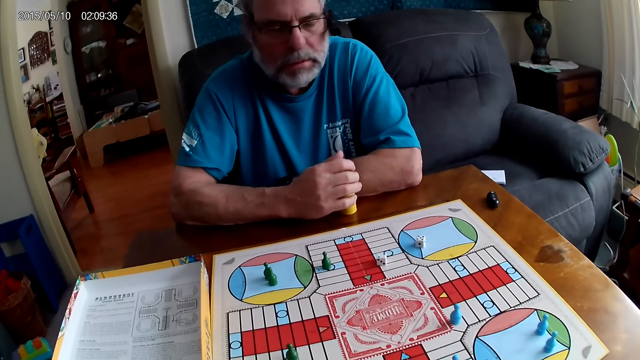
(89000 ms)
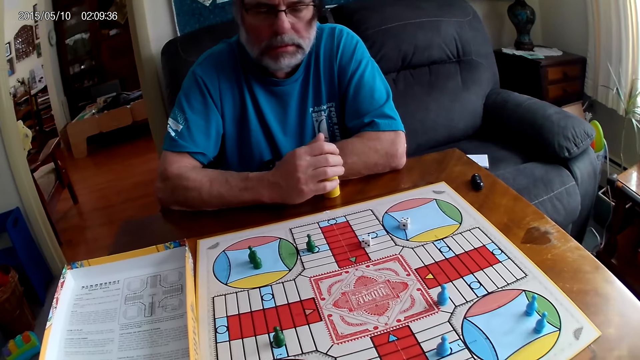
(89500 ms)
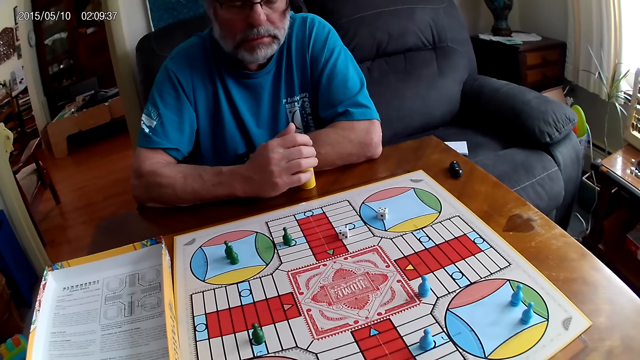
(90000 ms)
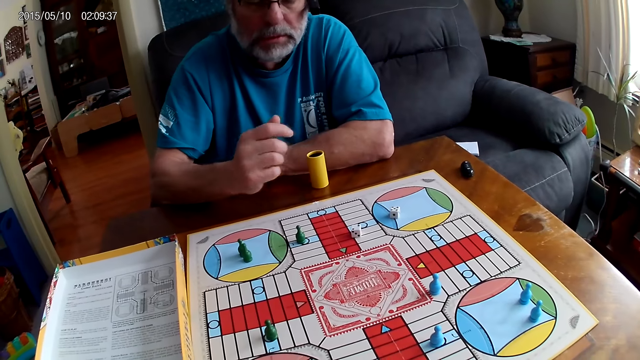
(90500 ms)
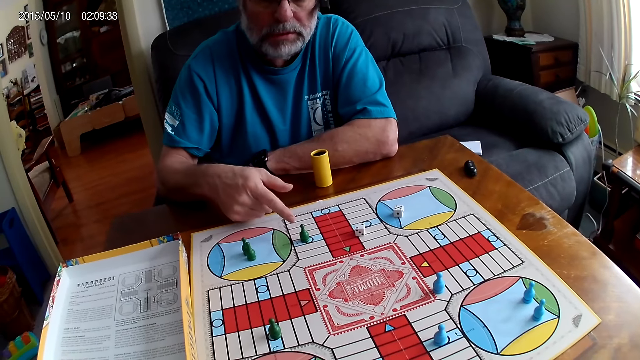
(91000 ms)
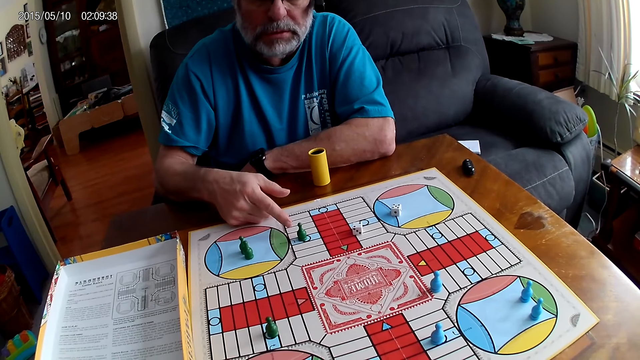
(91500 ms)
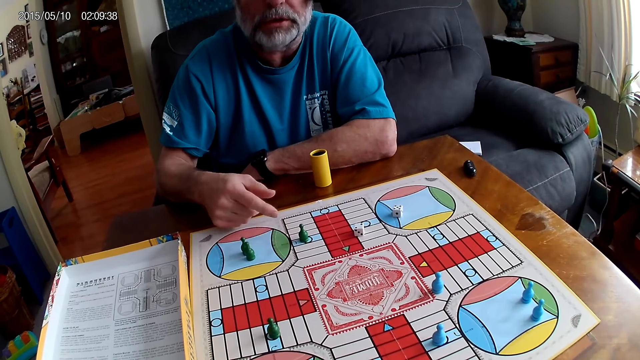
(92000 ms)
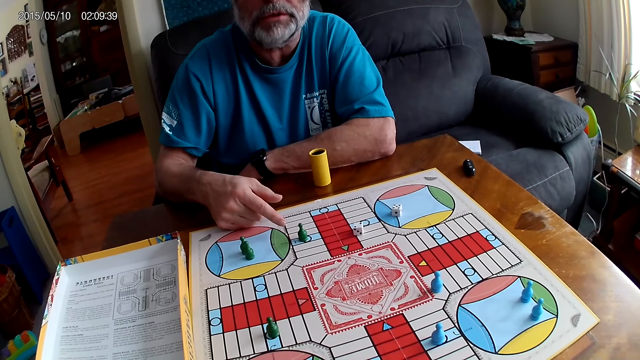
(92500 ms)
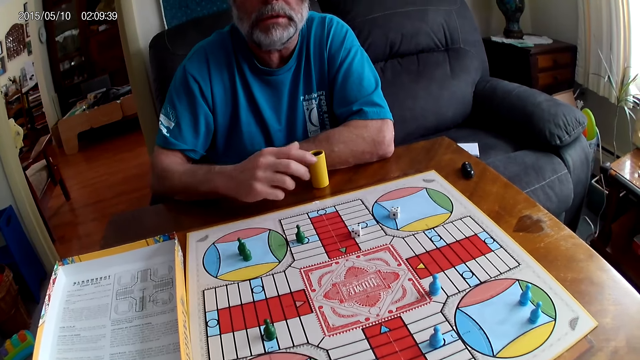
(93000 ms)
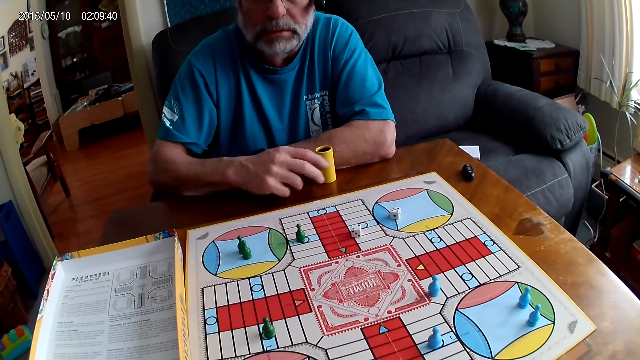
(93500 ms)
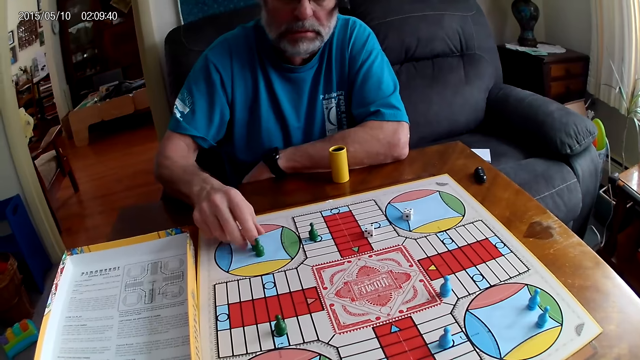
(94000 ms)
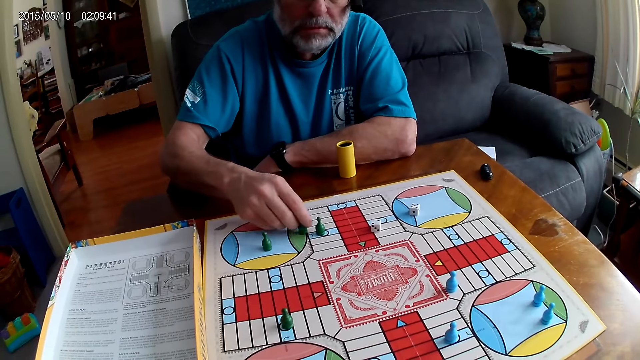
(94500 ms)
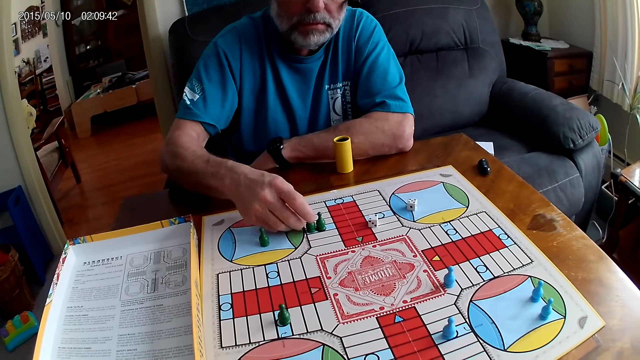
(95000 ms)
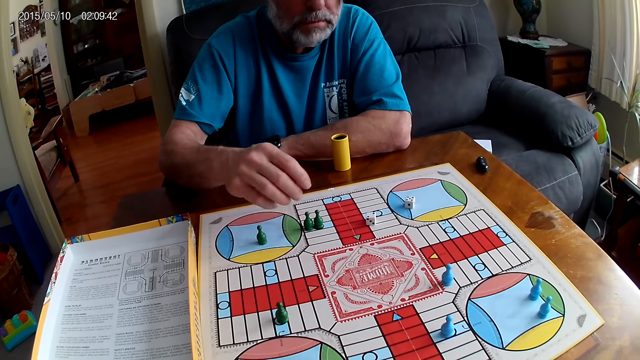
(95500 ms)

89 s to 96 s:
A man converses with the camera wearer. The camera wearer responds to the man. The man touches the dice cup. The man drags left a green pawn with his right hand.

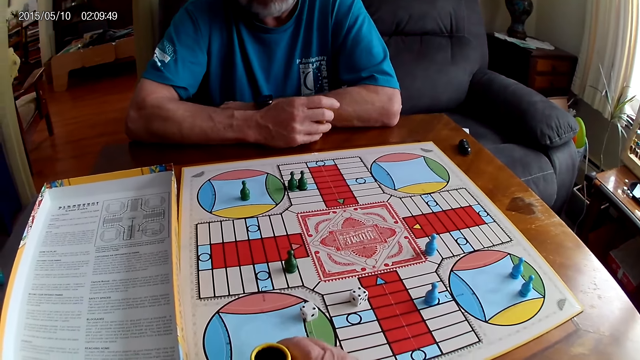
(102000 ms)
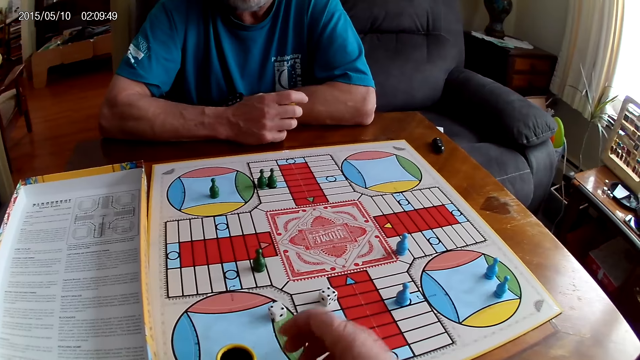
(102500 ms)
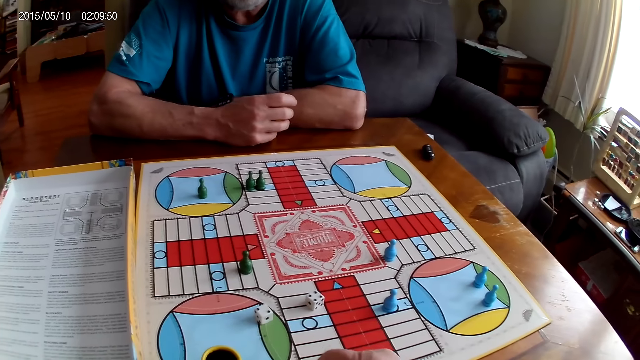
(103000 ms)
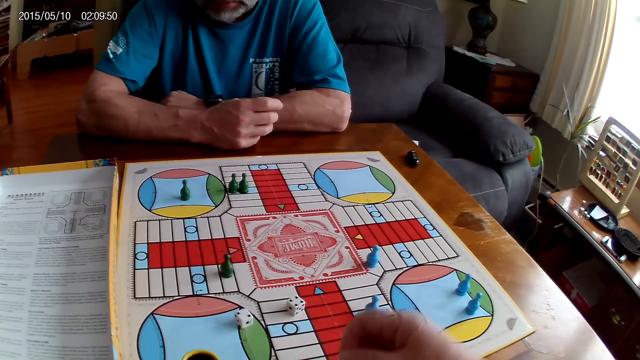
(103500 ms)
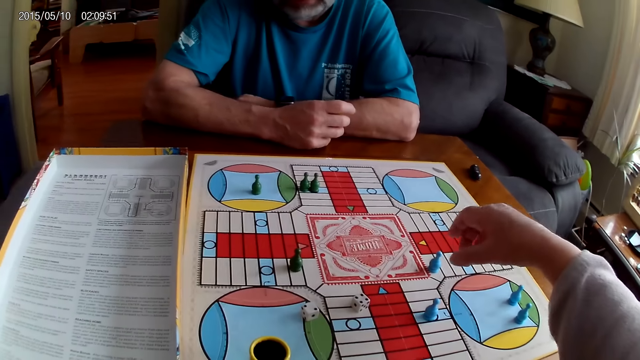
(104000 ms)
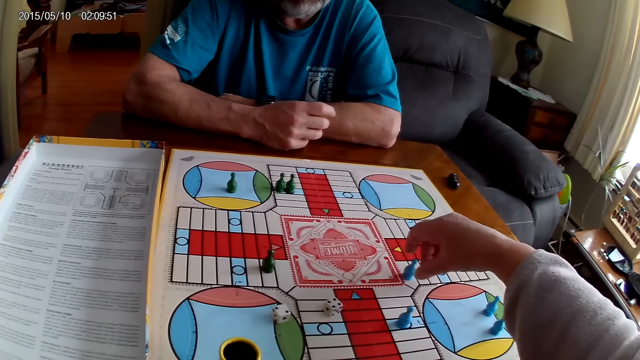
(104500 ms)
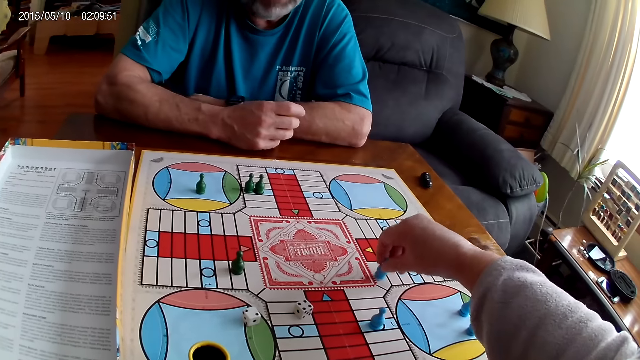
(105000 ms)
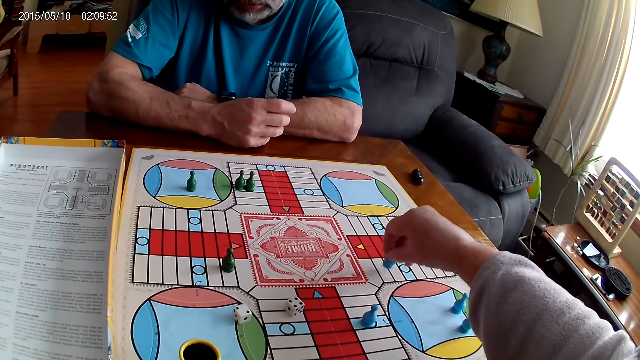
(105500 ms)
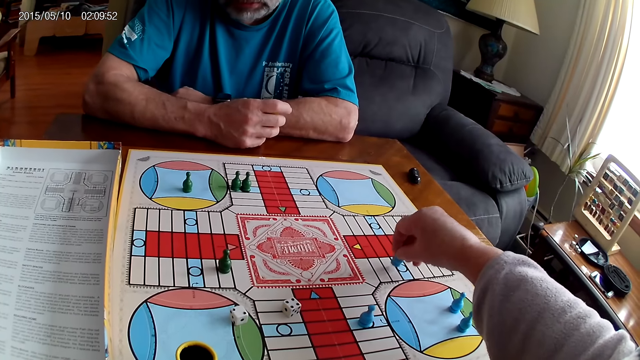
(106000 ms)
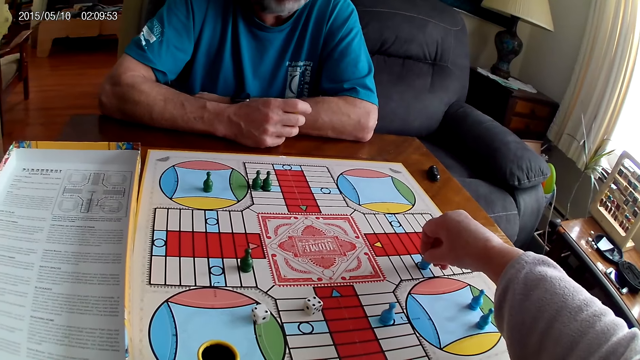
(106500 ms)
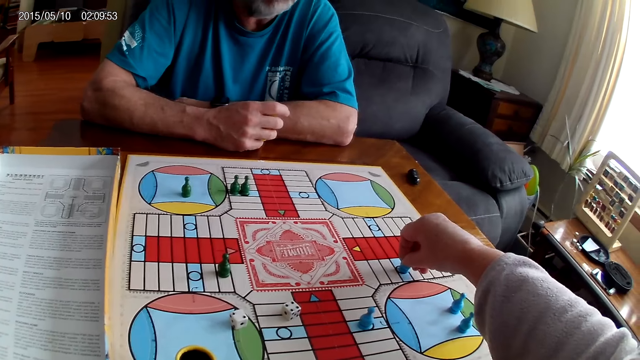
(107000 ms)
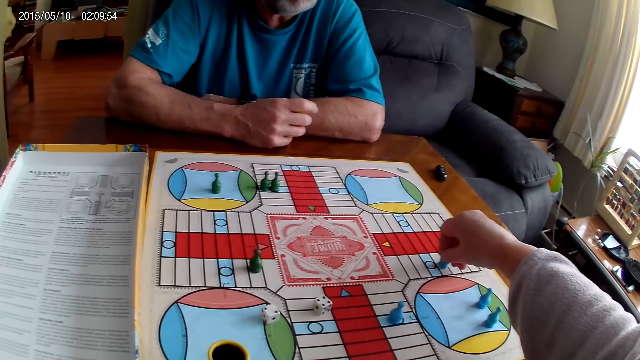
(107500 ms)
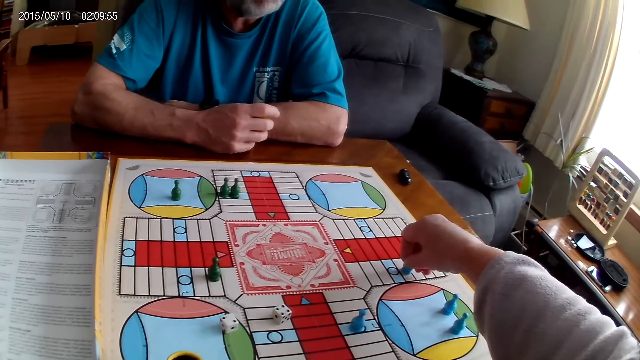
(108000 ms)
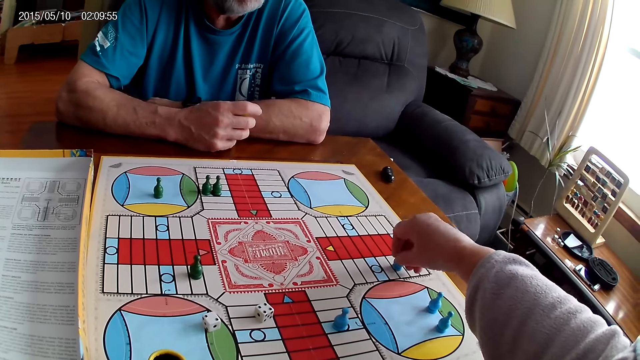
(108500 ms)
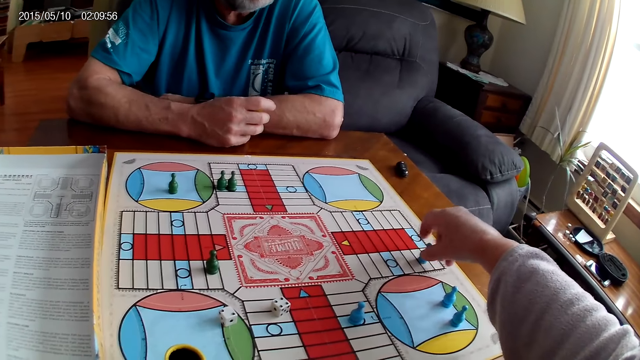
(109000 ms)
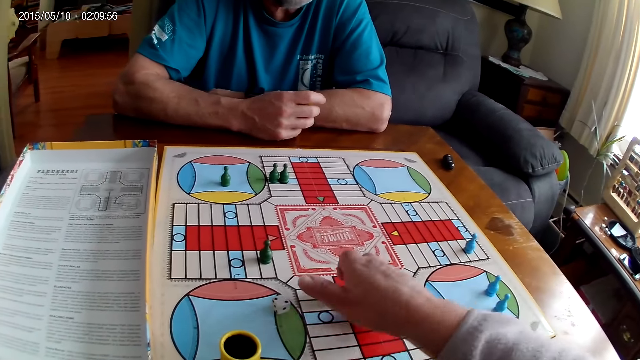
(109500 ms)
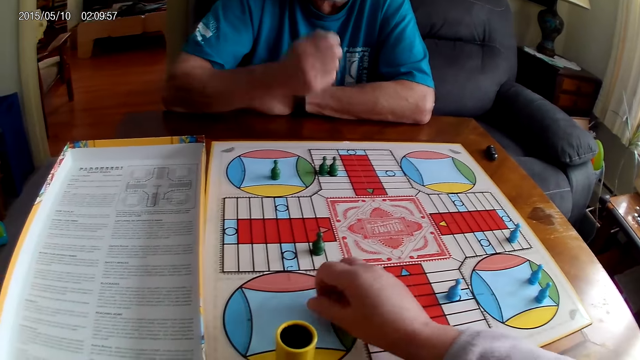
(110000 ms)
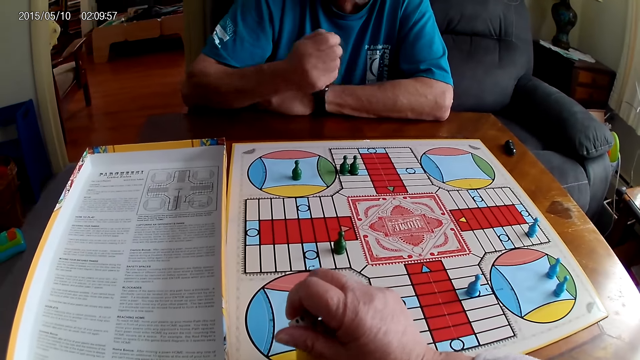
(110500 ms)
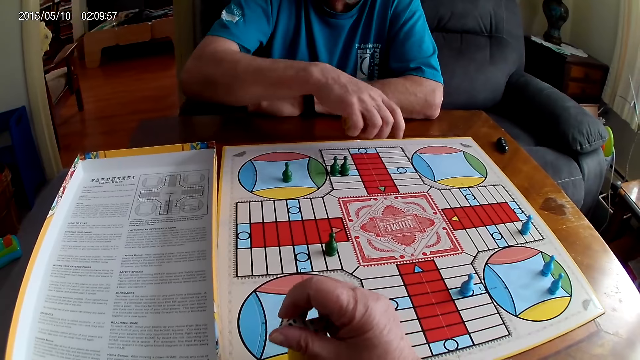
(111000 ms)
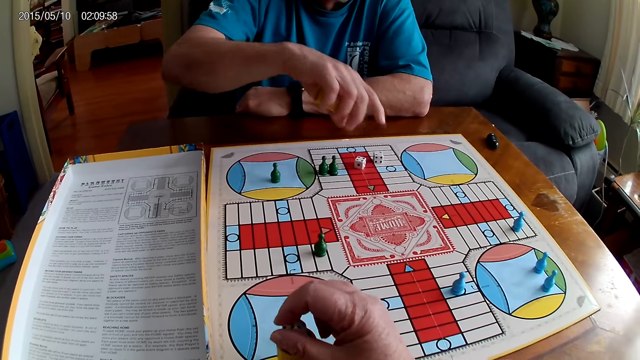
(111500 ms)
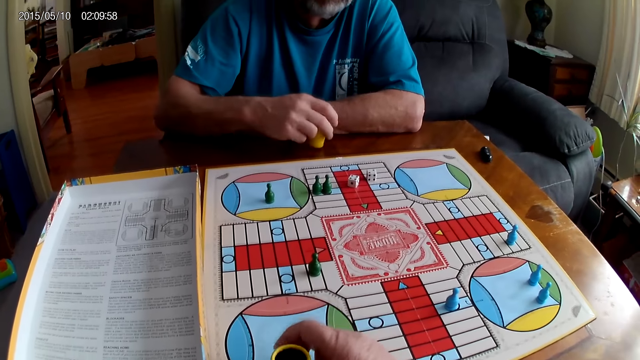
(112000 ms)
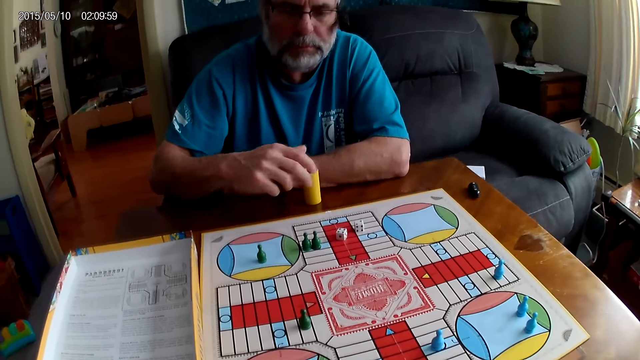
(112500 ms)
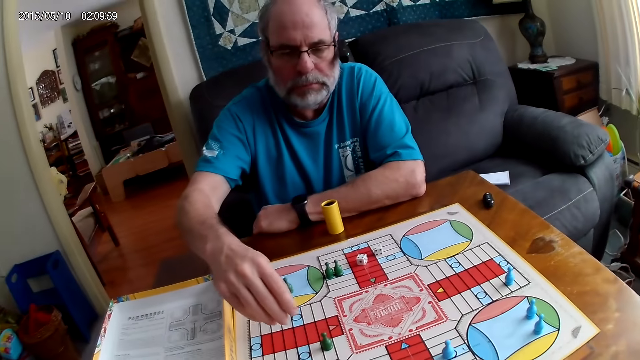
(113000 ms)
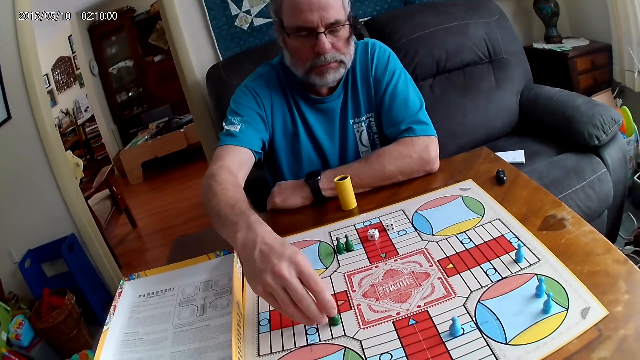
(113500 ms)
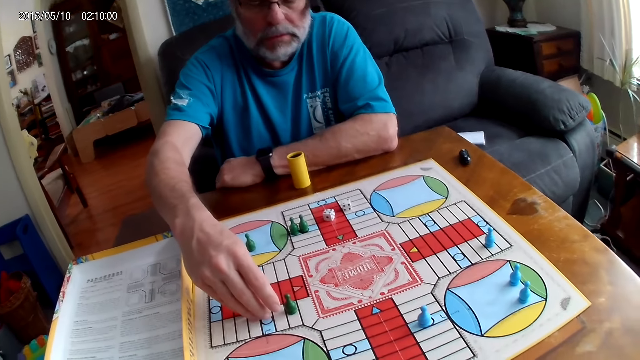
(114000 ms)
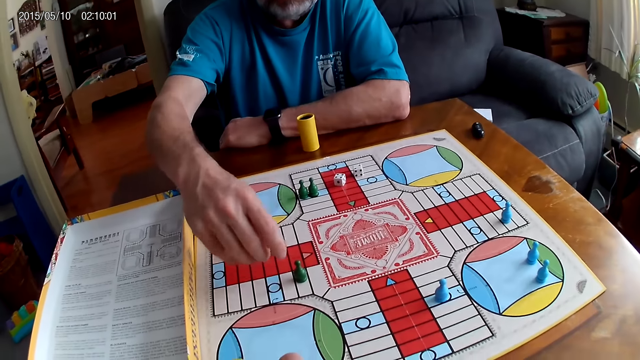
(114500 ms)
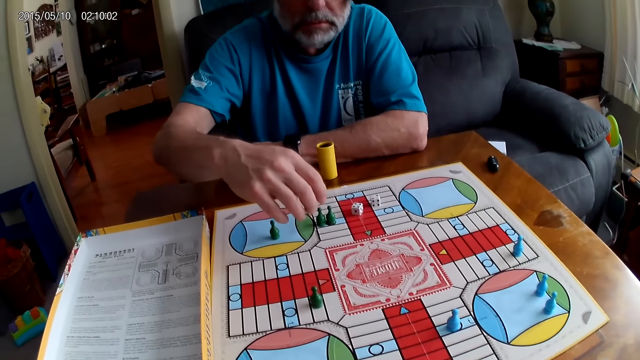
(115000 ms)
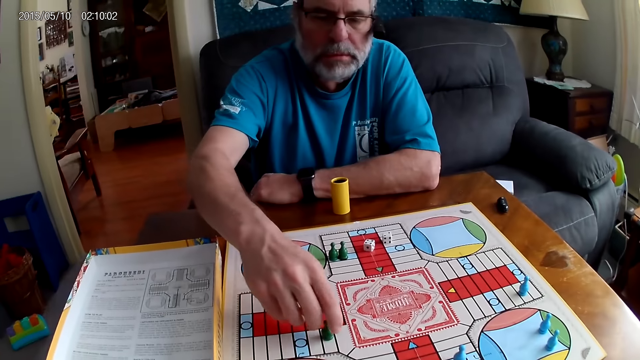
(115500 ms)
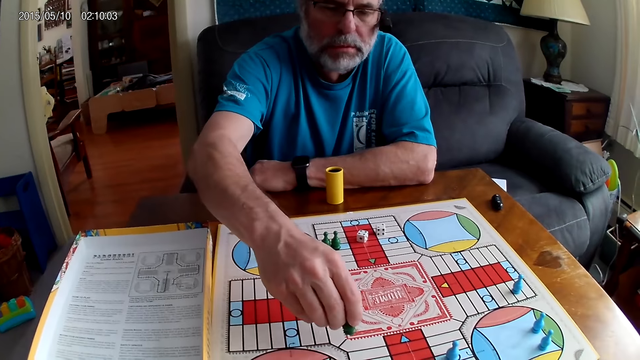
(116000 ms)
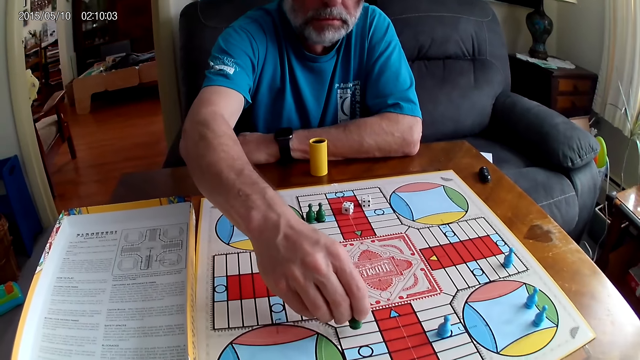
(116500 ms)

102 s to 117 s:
The camera wearer moves a blue pawn through some cells on the Ludo board with her right hand. She picks up the dice on the Ludo board with her right hand. A man shuffles the dice in the container or dice cup with his right hand. The camera wearer puts the dice in the container with her right hand. The man pours the dice from the container on the Ludo board with his right hand. He lays the dice cup on the table and moves another green pawn through some cells with his right hand.
